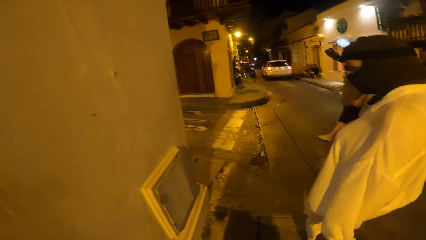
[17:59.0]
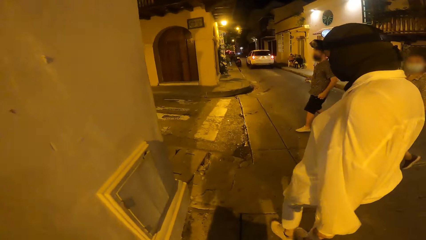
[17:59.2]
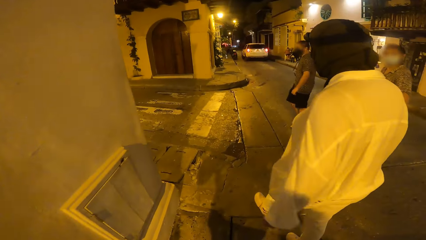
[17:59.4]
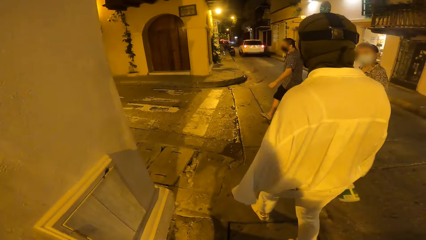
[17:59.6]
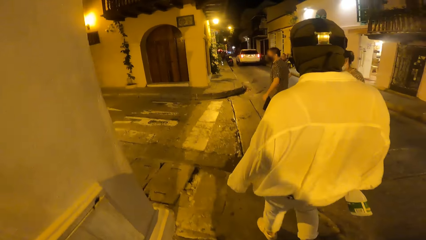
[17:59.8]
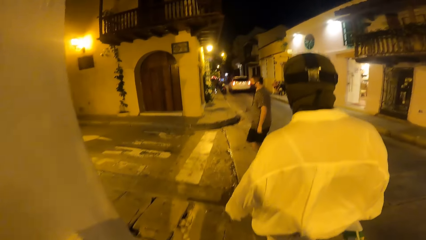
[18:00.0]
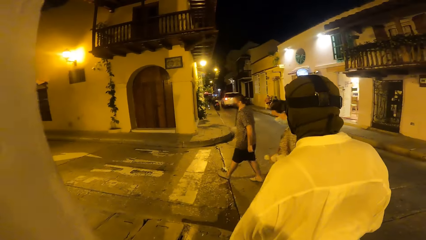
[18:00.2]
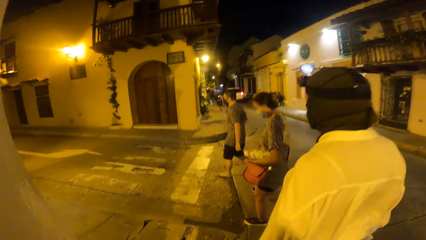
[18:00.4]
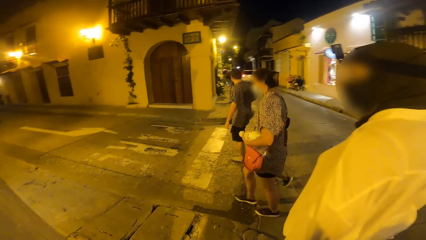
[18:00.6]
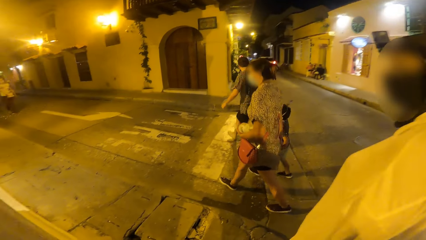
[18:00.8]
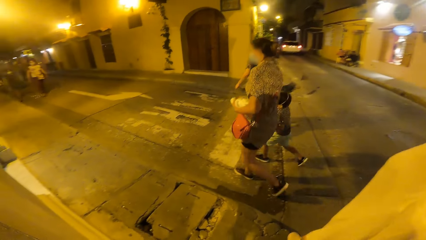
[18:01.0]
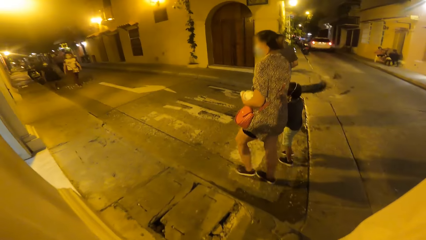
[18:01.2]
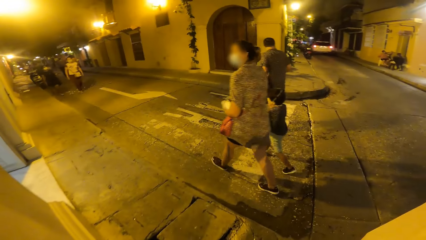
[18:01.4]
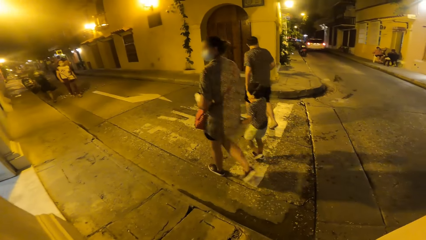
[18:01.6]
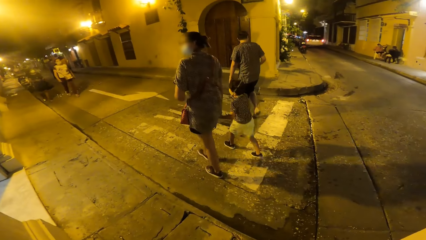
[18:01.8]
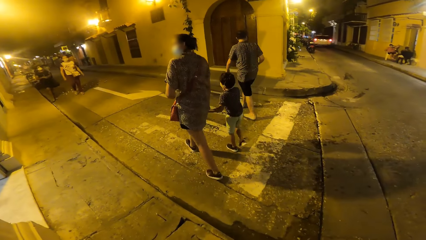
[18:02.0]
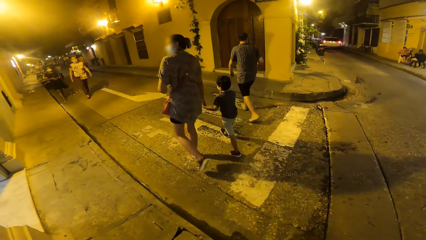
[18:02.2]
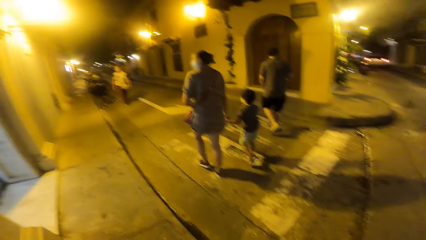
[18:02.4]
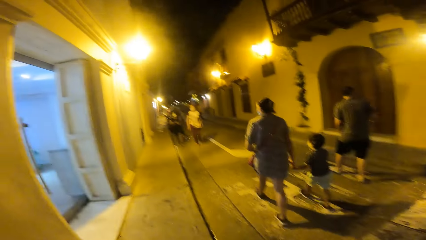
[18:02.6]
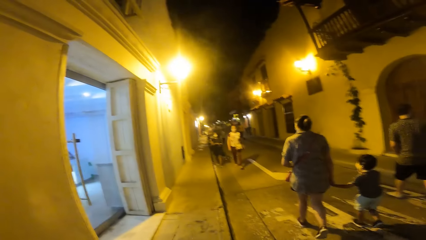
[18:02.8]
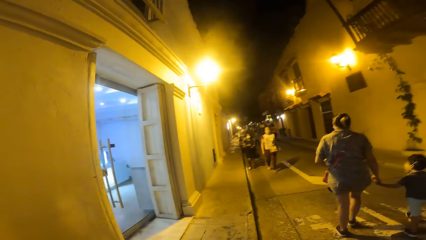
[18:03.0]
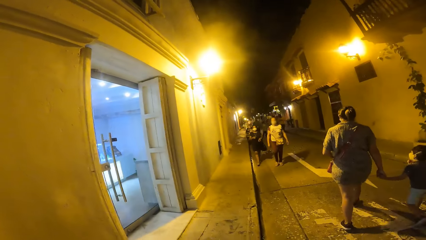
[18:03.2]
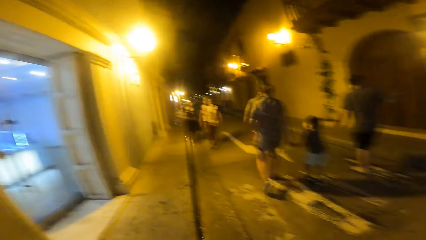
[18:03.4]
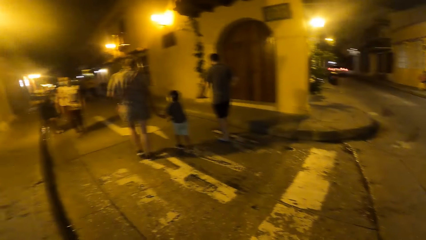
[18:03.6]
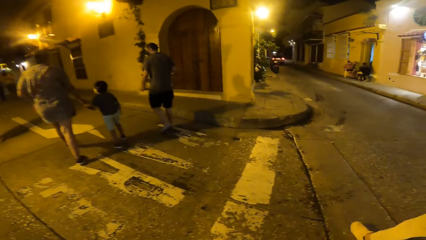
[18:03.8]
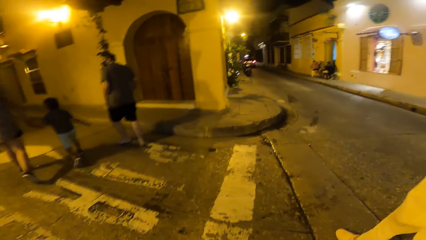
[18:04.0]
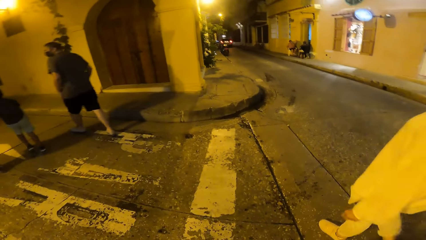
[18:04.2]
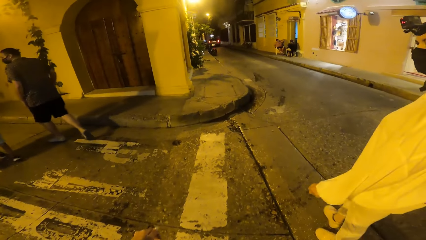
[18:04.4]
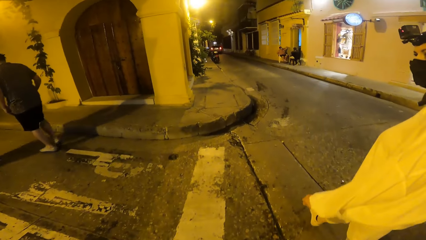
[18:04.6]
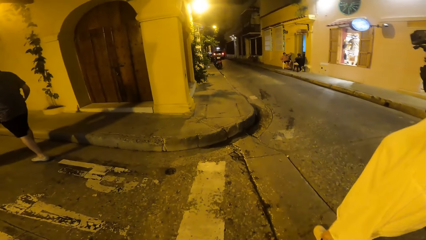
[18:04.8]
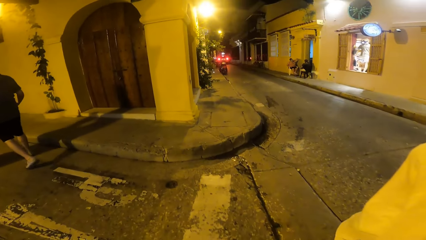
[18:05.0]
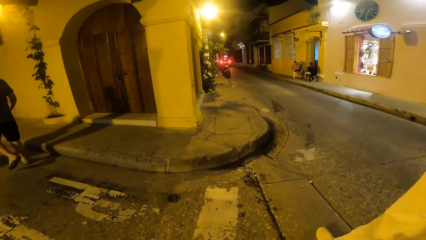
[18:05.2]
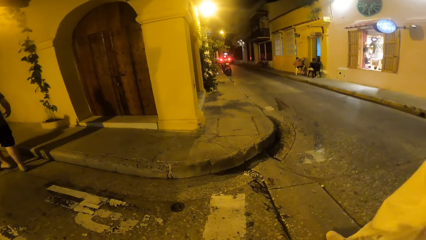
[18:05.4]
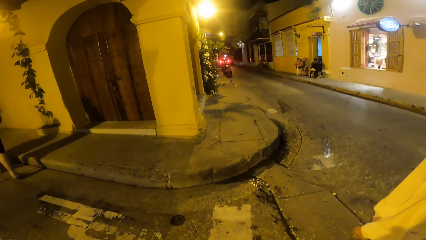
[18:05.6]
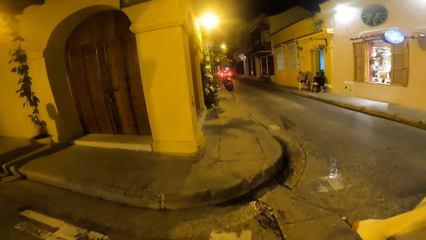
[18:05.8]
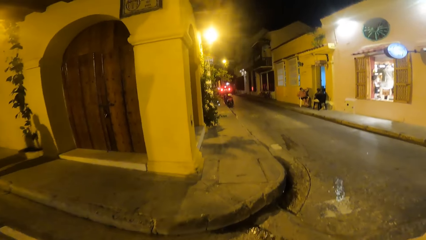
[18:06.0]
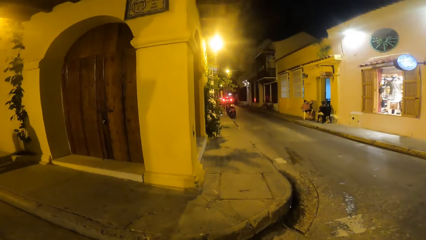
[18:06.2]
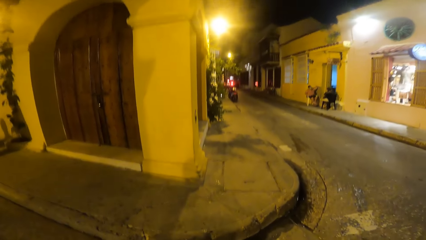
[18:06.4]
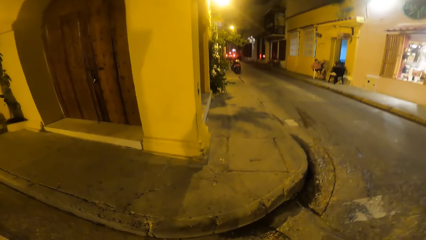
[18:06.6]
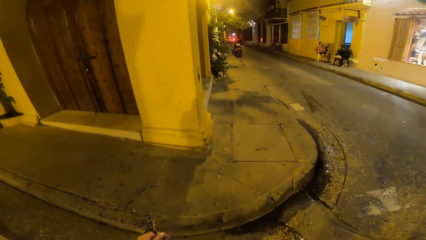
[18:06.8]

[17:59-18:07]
The camera wearer looks around the road. They walk in the street.

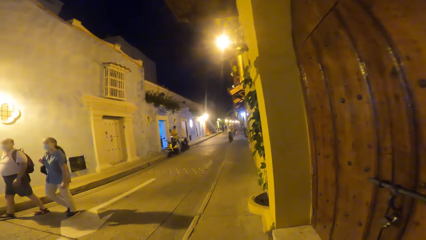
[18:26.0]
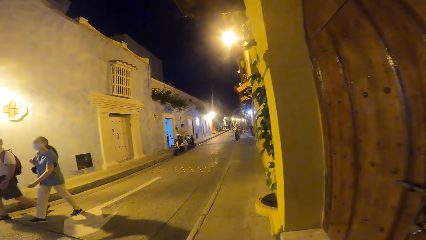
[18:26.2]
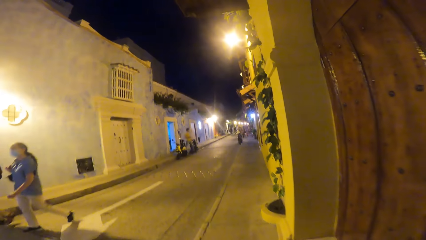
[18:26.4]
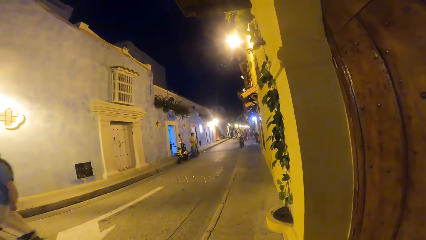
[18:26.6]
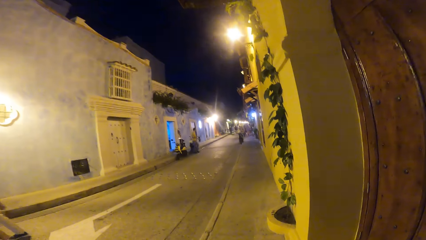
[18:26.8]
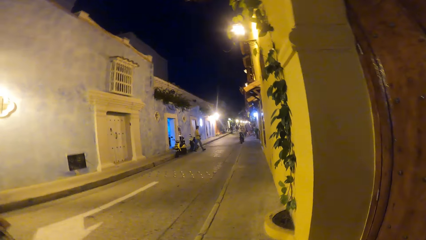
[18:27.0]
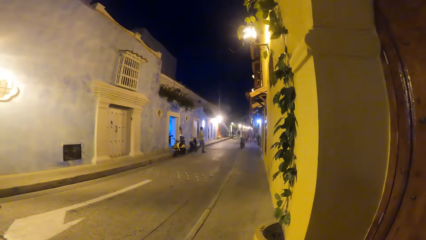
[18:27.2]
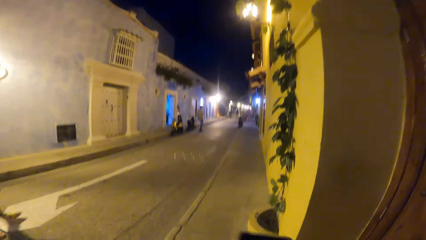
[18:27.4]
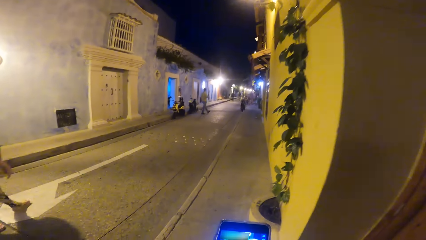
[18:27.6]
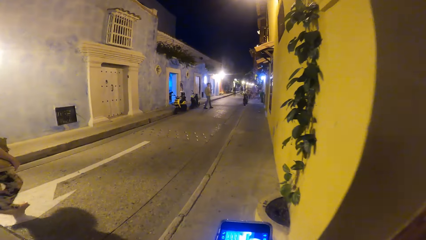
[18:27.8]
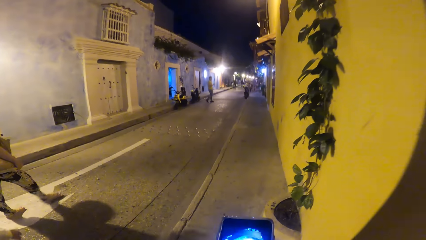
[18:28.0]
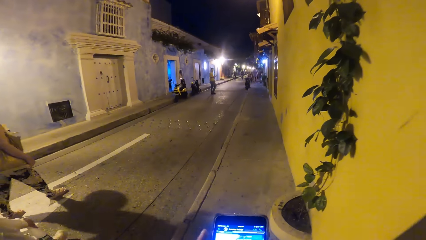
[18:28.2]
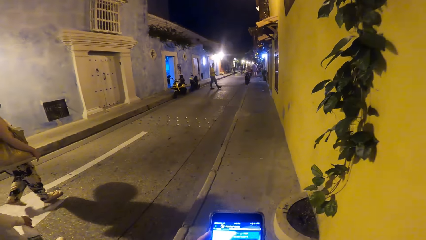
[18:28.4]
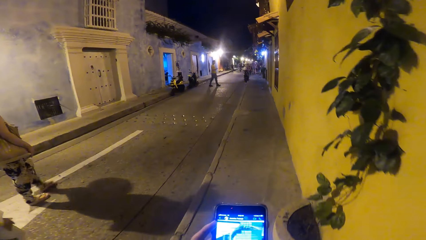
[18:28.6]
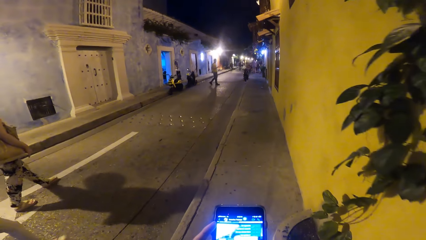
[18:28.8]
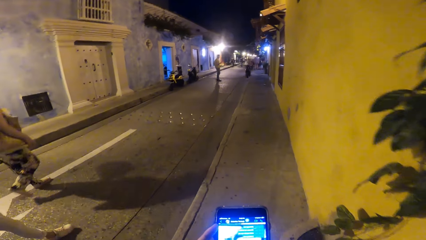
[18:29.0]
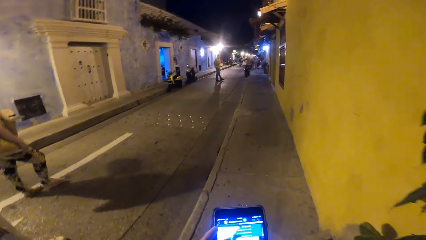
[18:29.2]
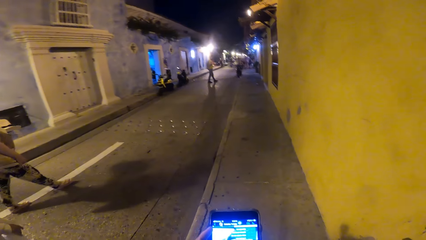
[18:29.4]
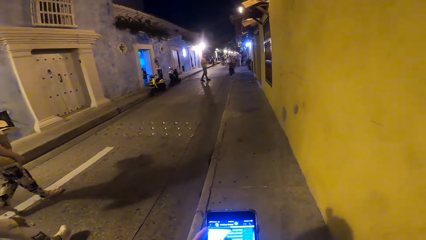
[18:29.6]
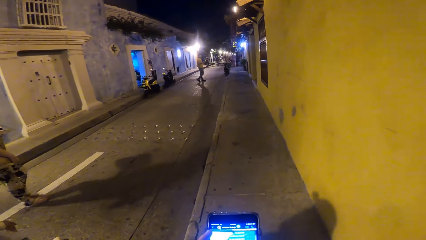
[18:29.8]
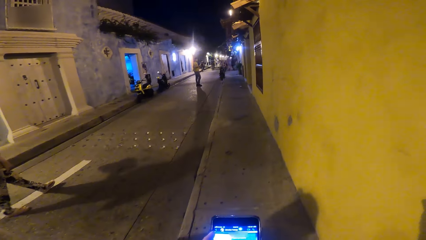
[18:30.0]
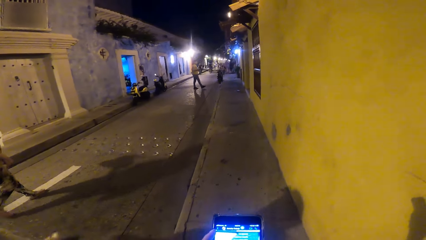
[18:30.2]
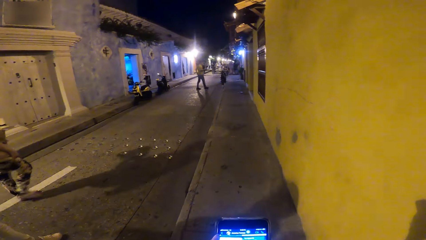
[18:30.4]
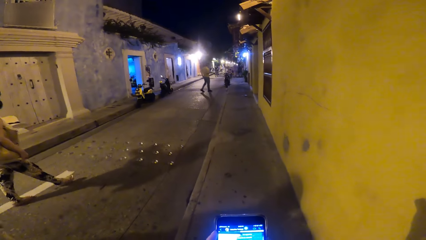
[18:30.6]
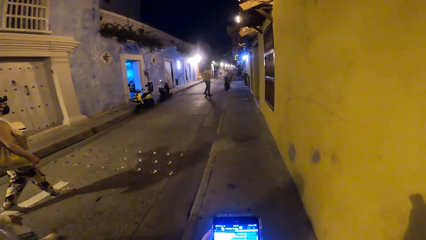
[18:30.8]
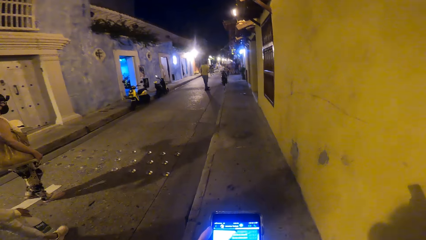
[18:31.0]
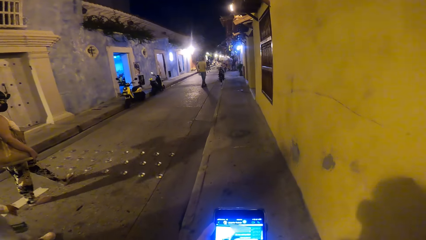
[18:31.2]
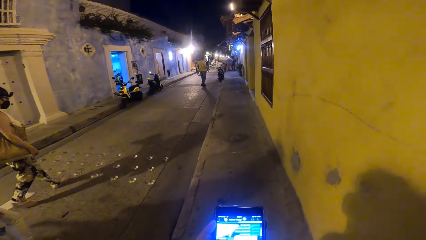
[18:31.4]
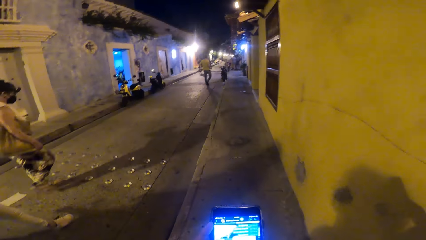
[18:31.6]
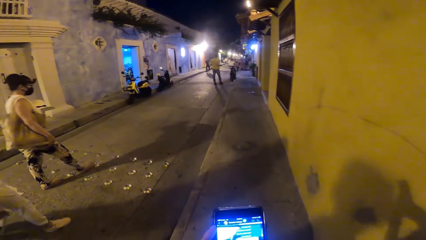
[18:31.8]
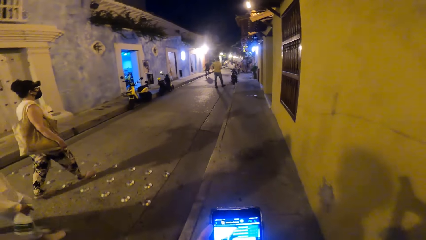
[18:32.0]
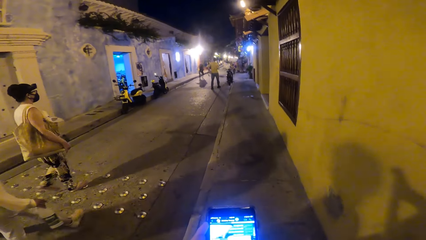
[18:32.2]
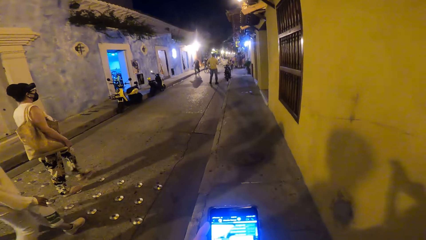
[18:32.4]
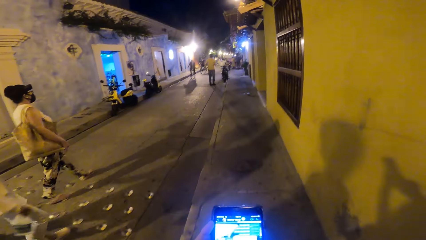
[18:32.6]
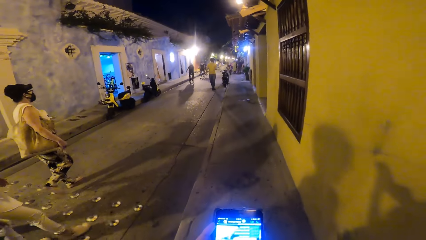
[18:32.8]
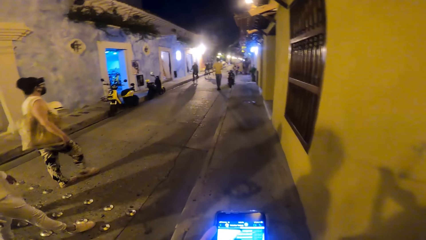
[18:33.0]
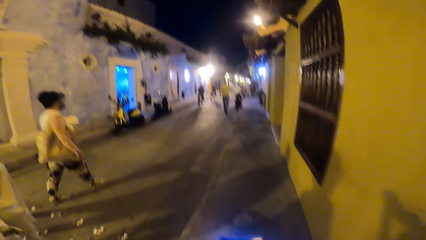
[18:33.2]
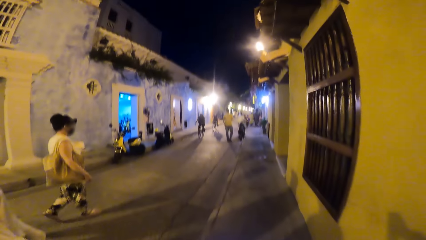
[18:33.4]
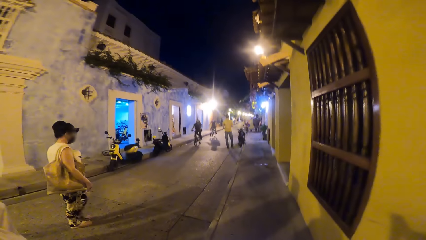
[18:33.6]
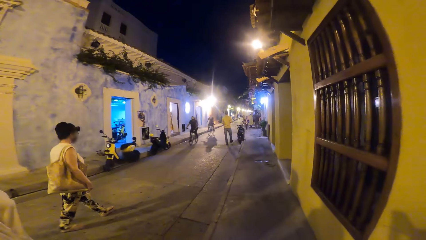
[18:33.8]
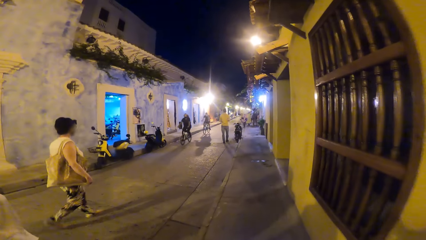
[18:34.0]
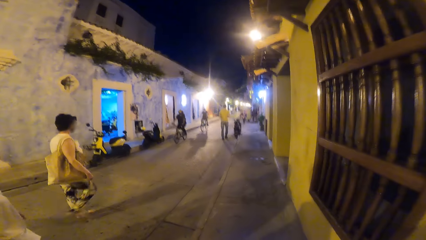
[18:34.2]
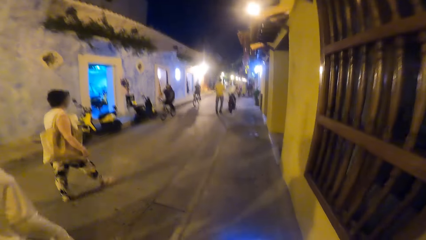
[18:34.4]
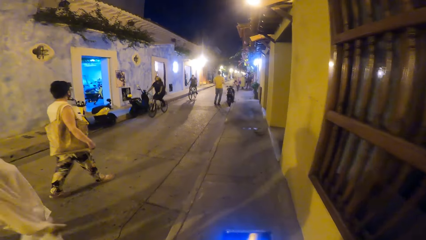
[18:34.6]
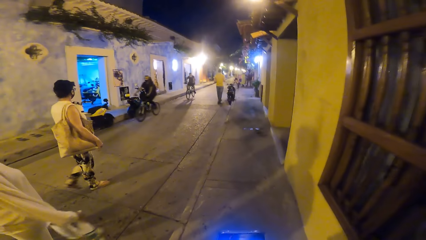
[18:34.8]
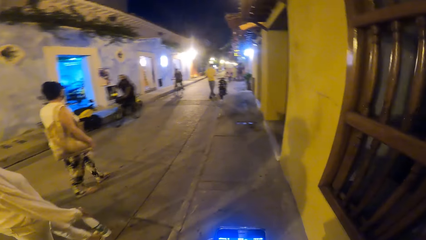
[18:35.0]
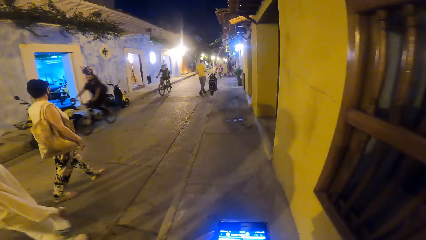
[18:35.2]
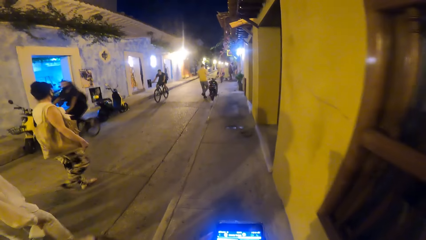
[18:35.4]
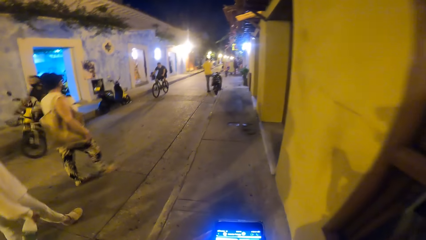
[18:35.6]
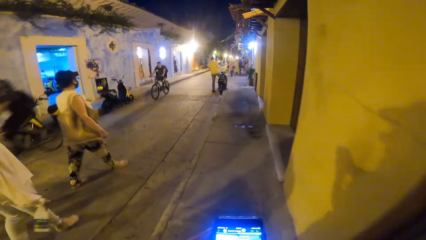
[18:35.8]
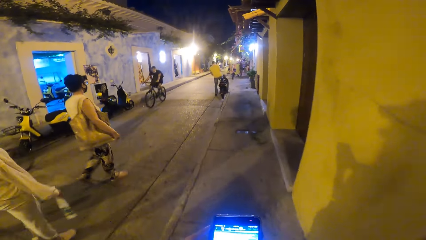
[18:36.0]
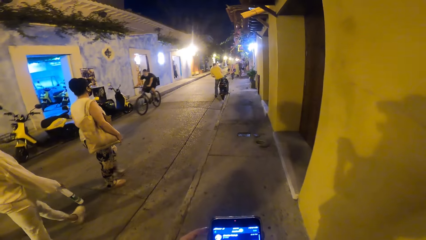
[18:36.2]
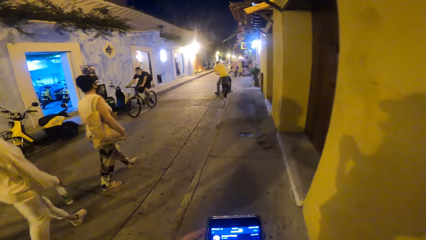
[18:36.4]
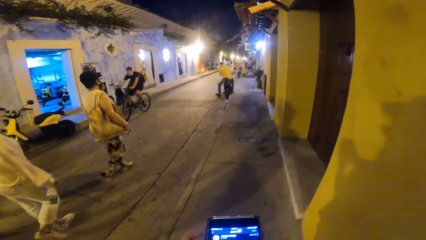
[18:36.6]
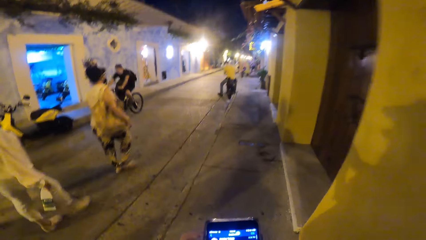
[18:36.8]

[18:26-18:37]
The camera wearer operates the phone with both hands. A woman walks past the camera wearer. Another woman walks past the camera wearer. The camera wearer stares at the alley. They use the phone.
